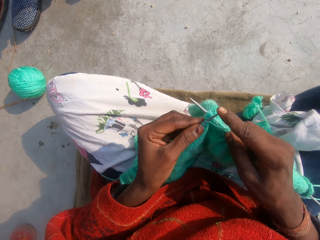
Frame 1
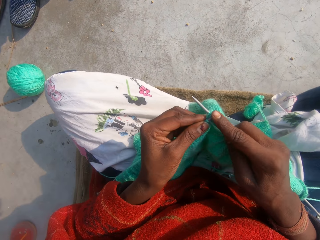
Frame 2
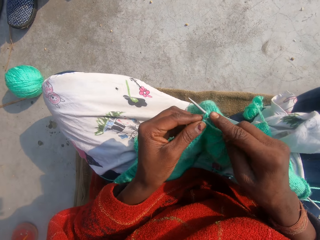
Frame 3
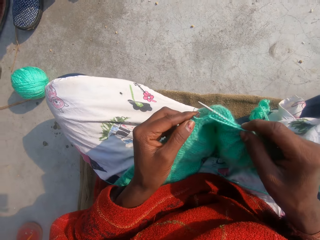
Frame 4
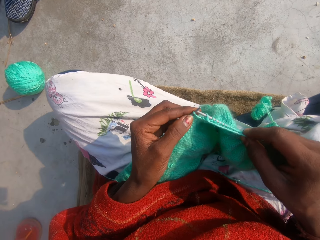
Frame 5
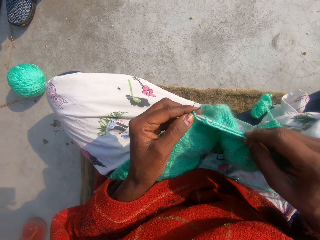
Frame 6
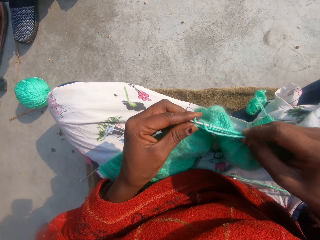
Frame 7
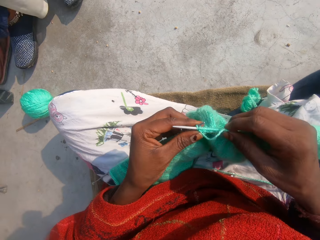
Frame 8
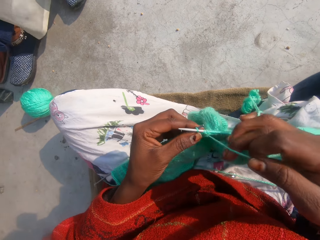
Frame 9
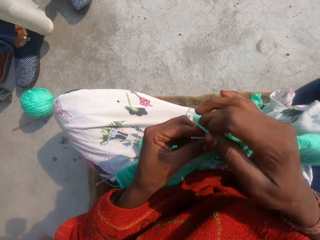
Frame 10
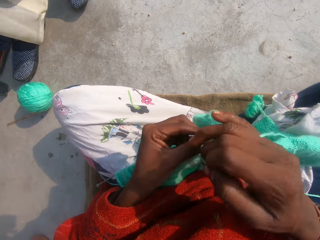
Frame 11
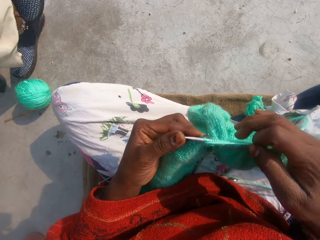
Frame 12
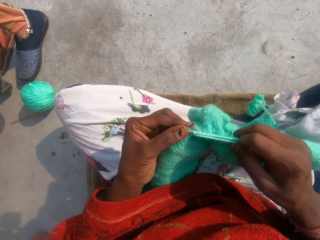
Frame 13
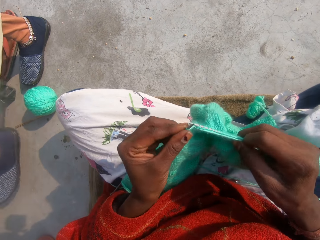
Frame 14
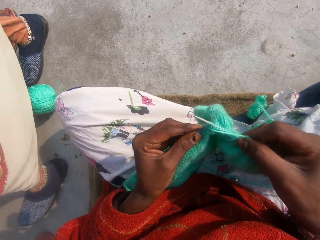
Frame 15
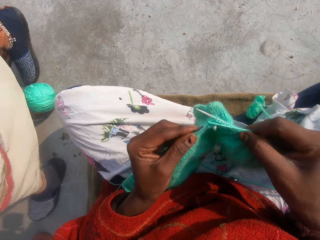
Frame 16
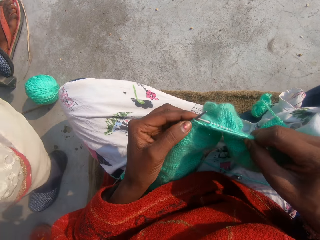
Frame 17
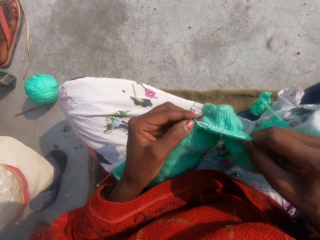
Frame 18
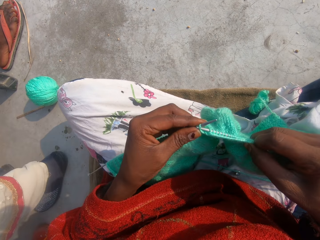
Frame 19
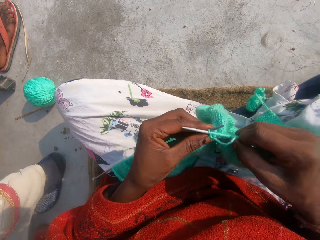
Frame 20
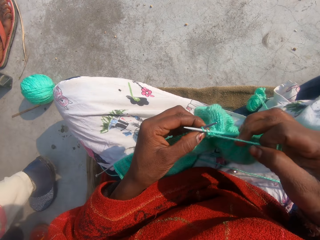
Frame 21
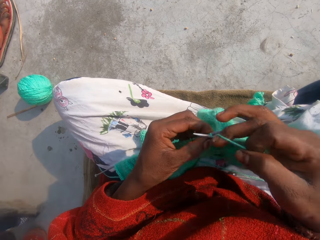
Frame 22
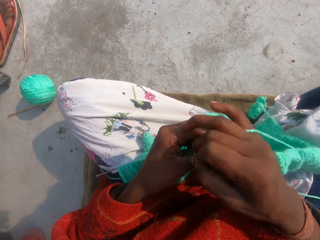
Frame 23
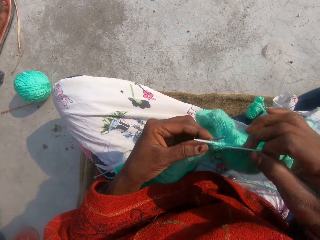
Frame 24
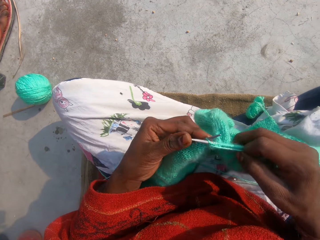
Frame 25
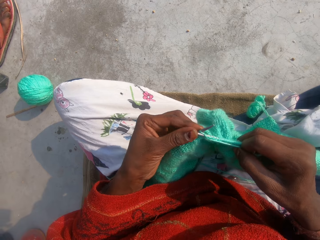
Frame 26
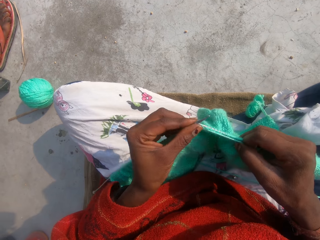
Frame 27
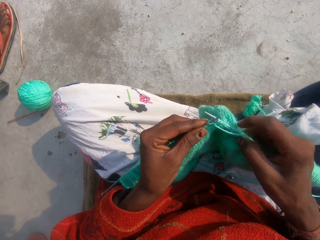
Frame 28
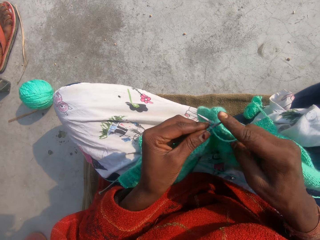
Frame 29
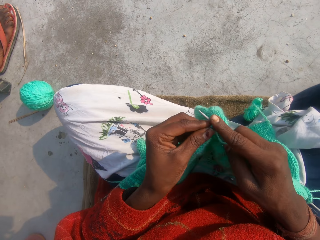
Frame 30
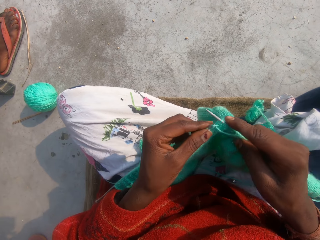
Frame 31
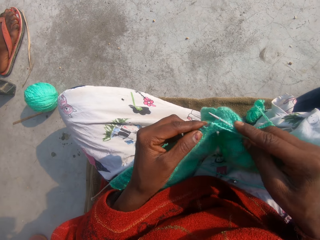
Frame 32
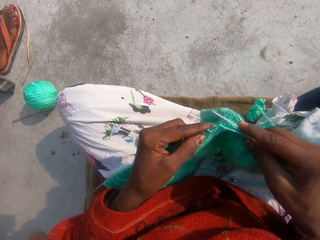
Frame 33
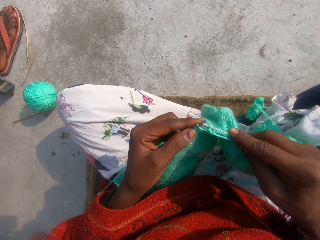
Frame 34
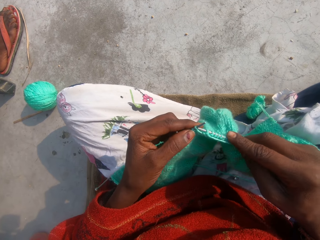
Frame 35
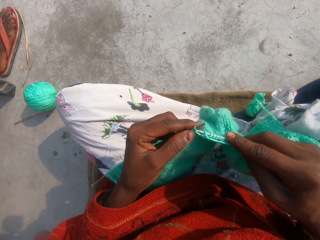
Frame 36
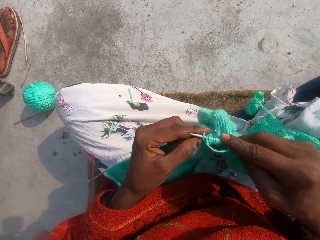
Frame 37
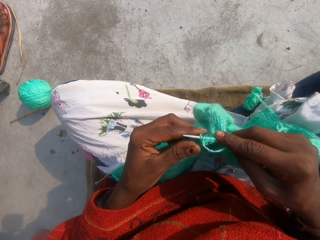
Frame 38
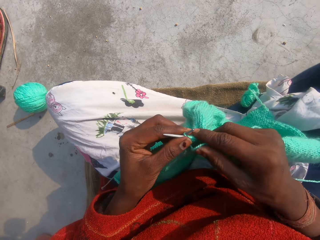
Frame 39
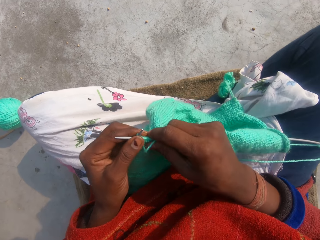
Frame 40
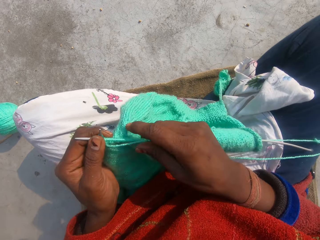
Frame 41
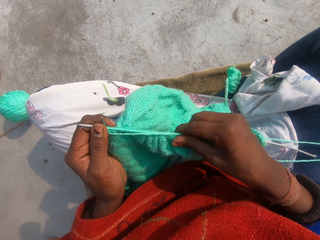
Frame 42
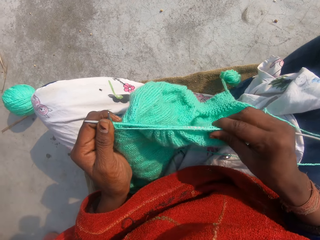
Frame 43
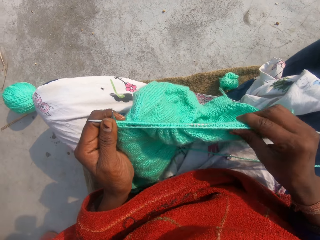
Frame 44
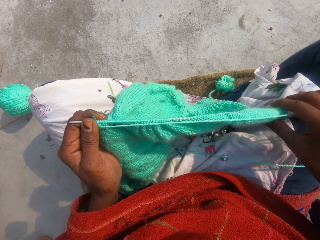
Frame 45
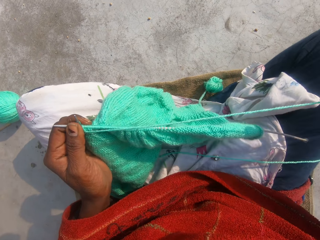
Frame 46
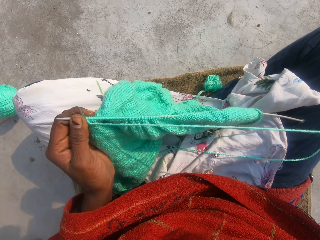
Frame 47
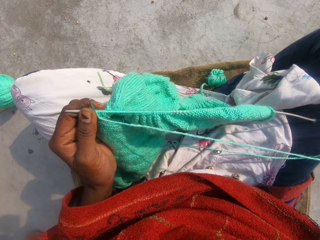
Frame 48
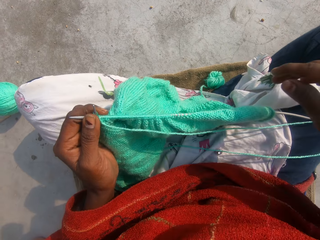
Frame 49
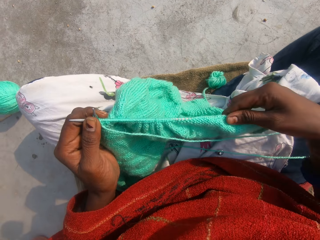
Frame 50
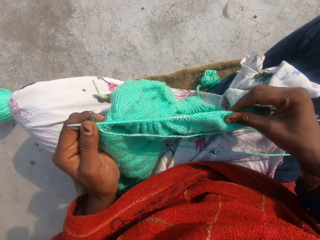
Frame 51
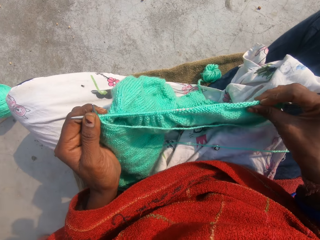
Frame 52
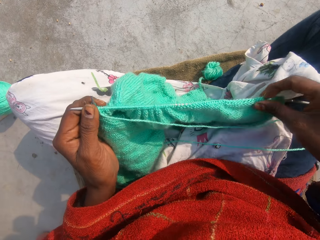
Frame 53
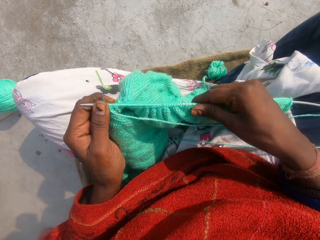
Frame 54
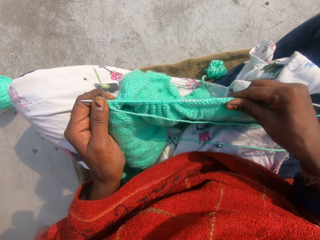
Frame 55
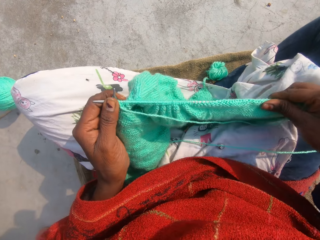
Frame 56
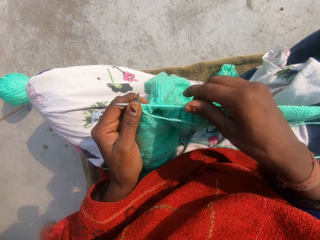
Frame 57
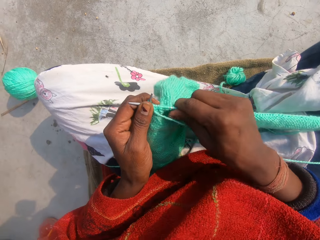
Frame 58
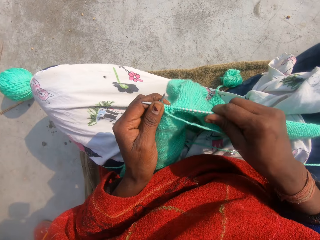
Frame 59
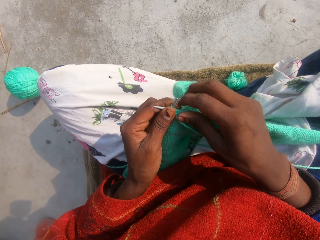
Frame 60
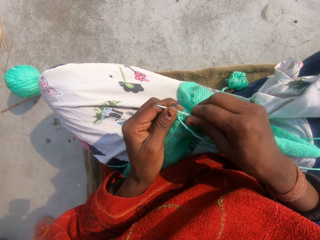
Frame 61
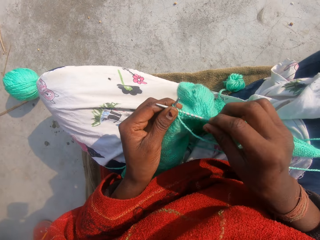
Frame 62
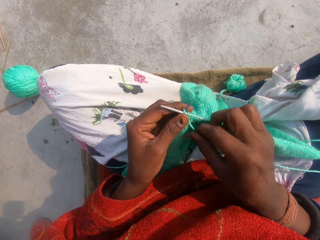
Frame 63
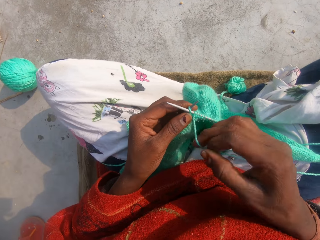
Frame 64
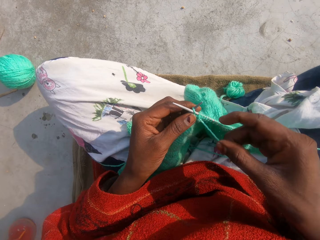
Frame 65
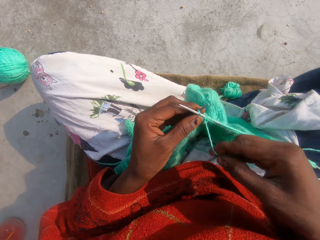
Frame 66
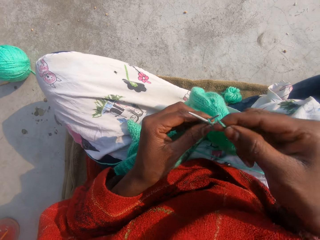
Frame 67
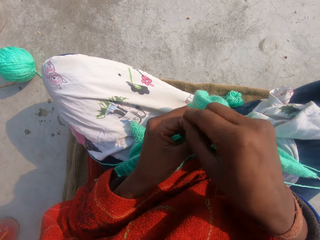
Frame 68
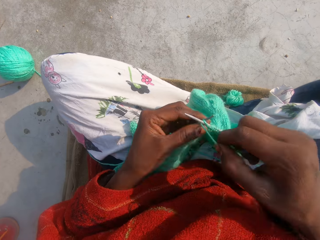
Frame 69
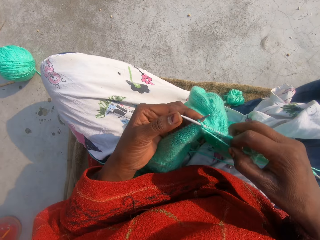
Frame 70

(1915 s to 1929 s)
A woman walks around the camera wearer. The camera wearer adjusts the fabric.

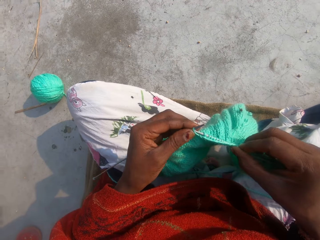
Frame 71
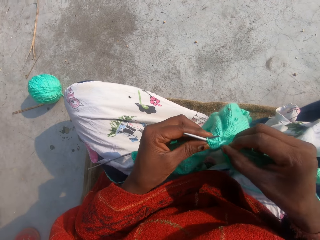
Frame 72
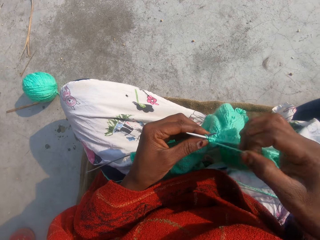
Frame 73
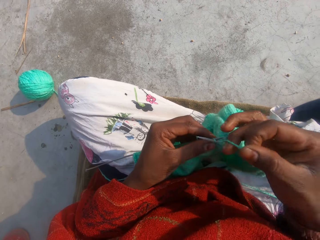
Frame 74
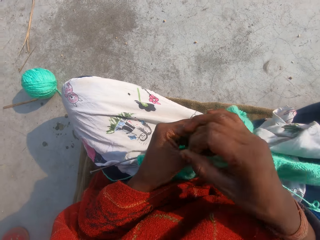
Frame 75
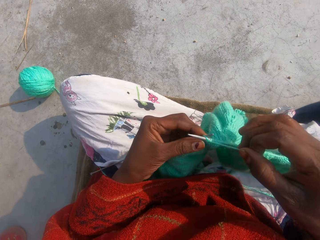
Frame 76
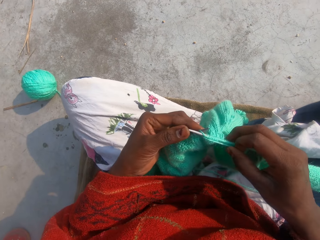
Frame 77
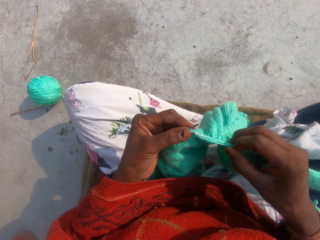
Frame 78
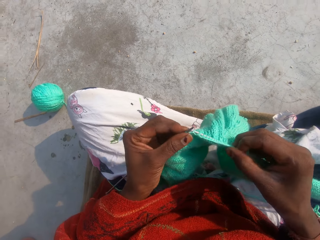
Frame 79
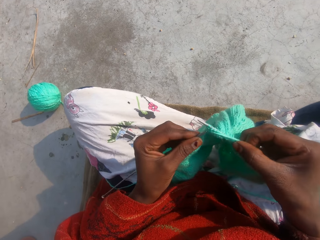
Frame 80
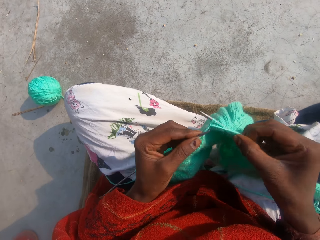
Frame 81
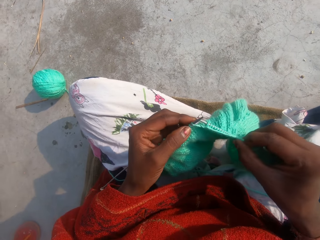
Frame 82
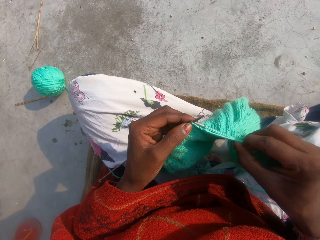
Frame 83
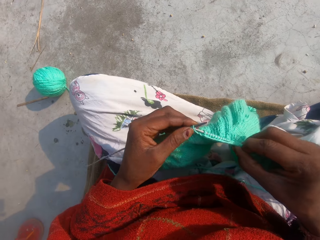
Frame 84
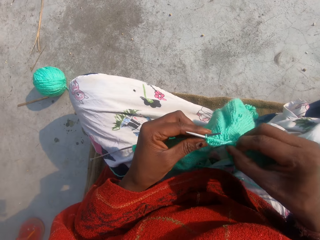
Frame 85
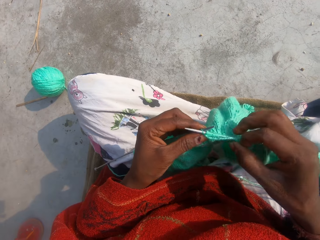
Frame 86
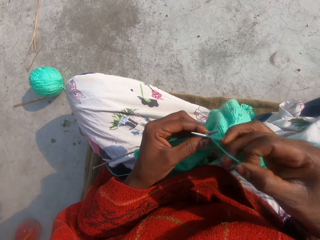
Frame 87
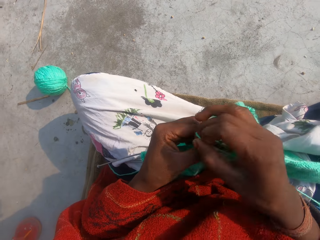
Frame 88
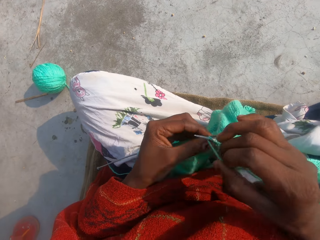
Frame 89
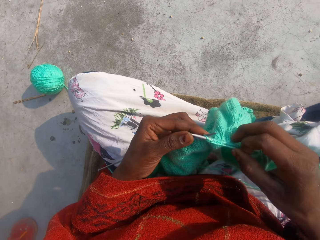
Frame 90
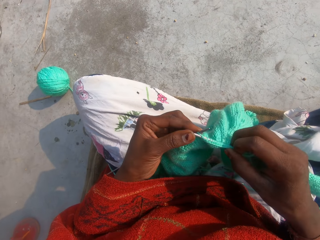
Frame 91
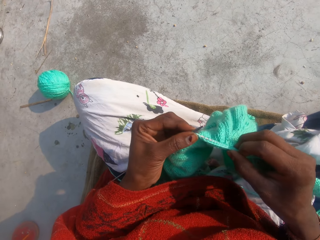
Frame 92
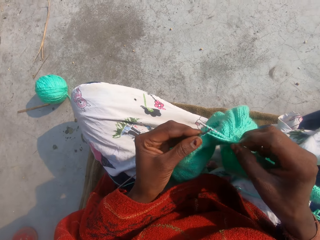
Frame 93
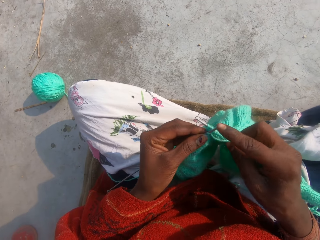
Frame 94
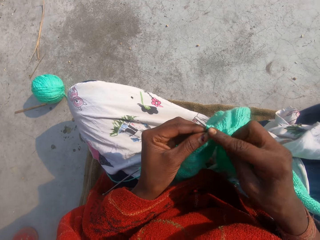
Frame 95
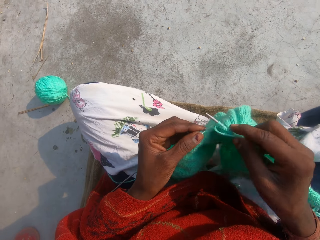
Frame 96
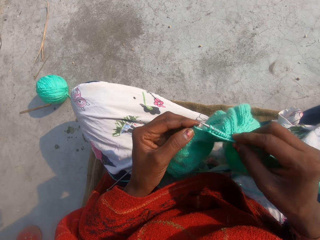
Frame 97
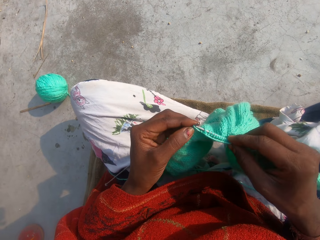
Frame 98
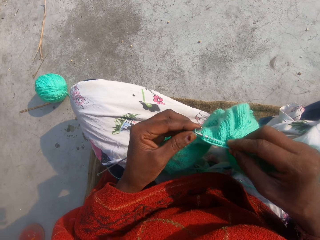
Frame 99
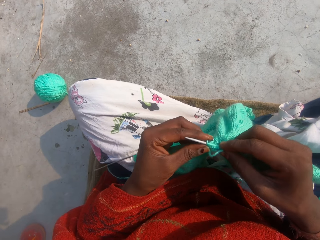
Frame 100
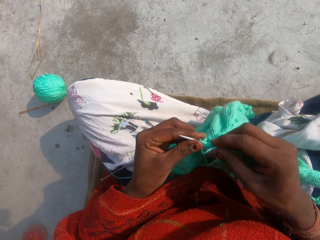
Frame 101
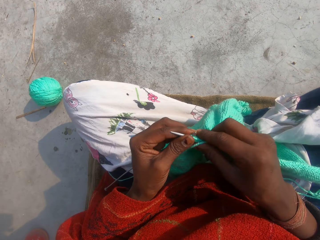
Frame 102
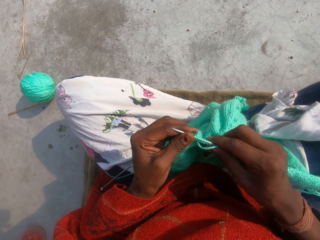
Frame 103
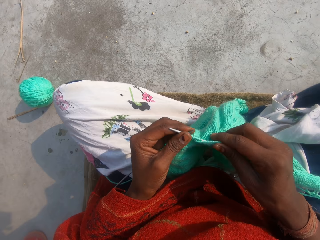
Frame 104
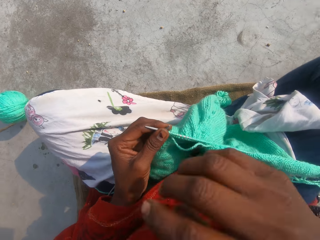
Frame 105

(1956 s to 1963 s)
The camera wearer adjusts the fabric.
